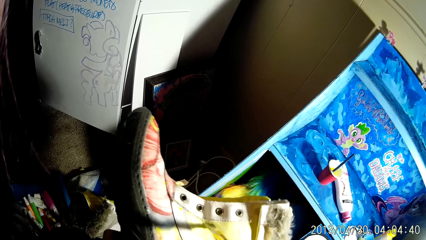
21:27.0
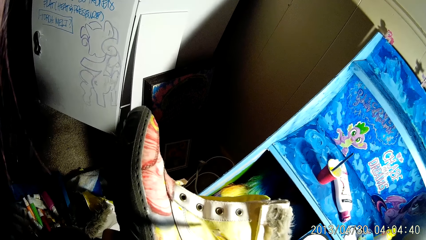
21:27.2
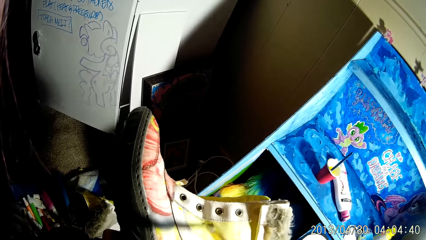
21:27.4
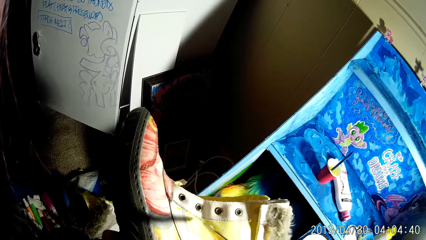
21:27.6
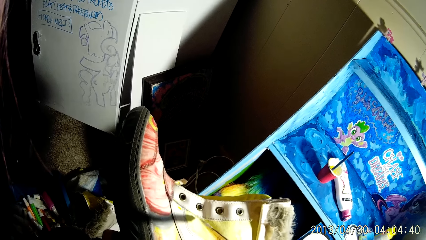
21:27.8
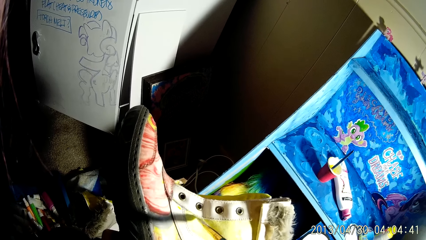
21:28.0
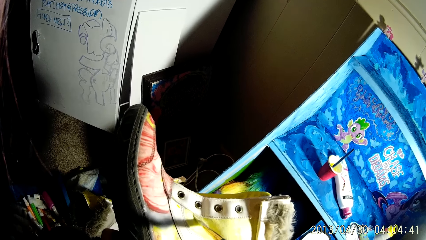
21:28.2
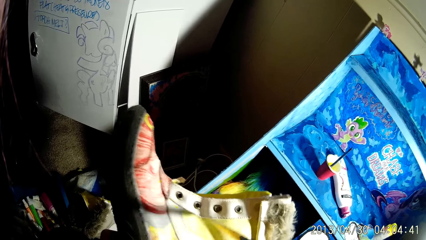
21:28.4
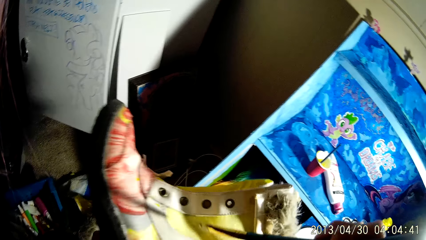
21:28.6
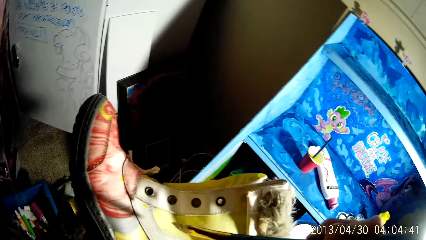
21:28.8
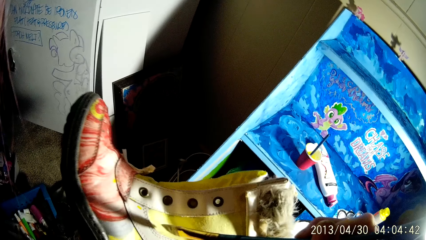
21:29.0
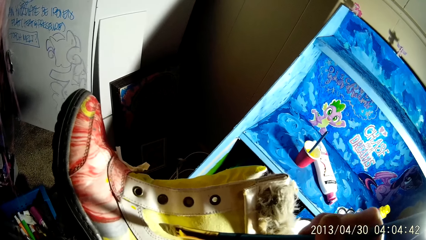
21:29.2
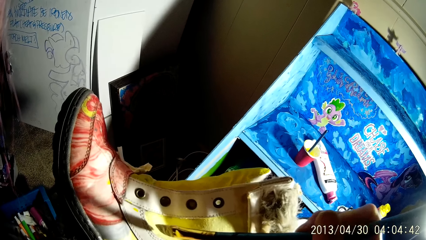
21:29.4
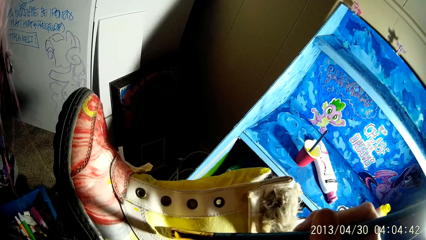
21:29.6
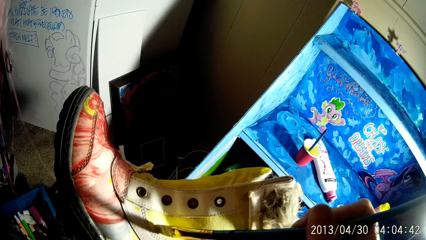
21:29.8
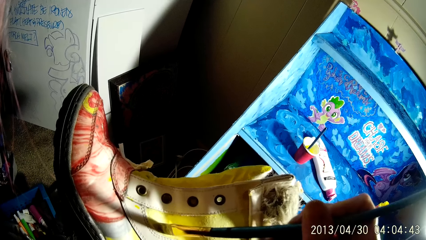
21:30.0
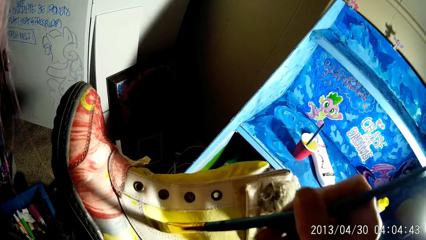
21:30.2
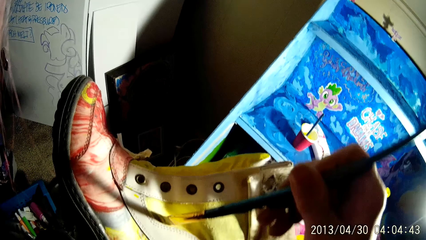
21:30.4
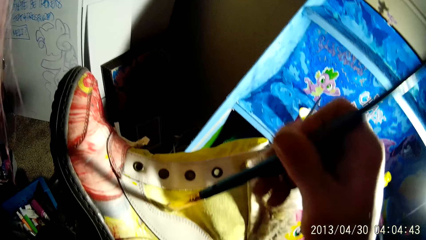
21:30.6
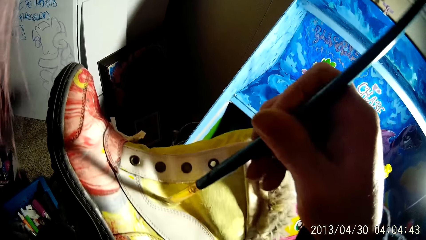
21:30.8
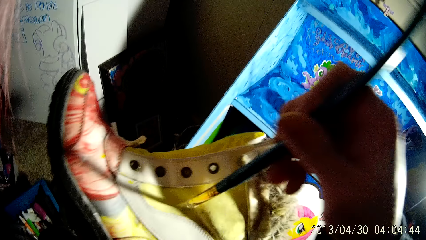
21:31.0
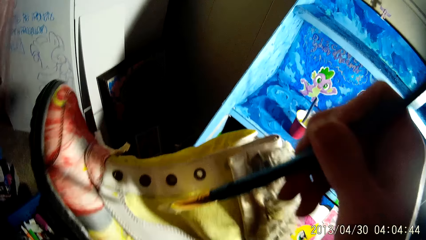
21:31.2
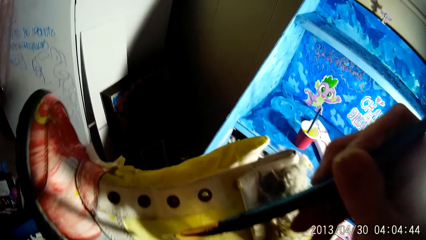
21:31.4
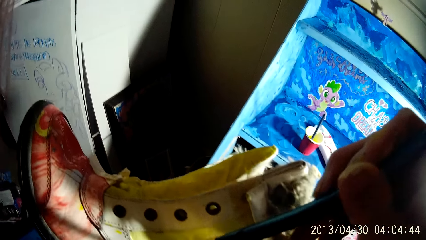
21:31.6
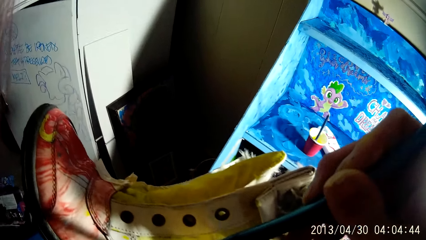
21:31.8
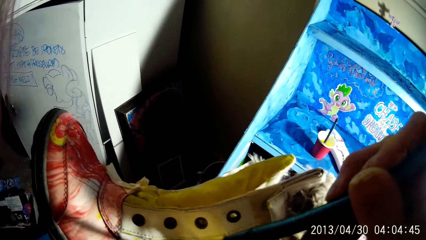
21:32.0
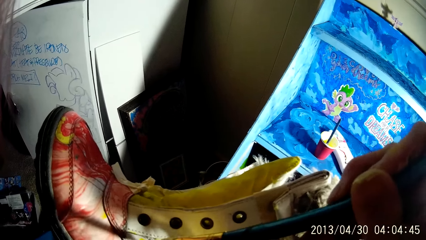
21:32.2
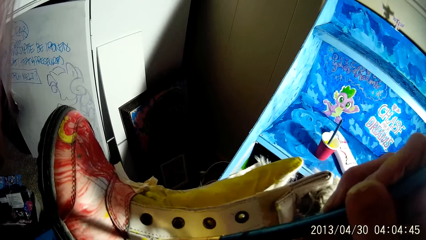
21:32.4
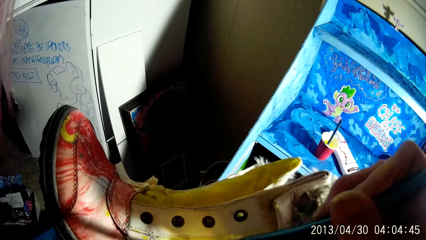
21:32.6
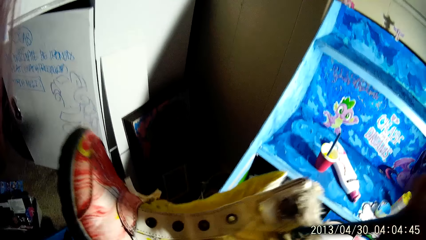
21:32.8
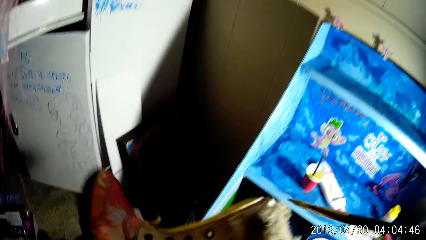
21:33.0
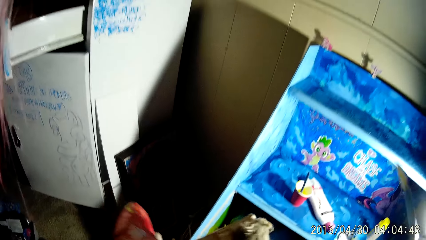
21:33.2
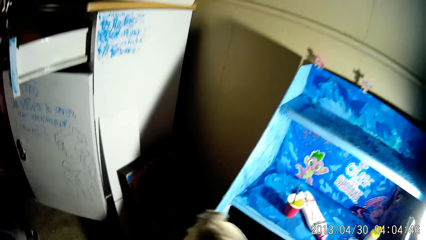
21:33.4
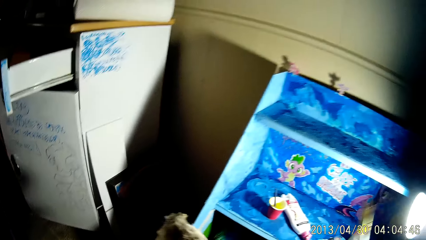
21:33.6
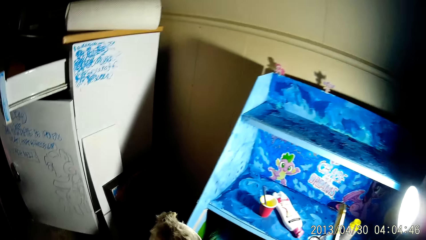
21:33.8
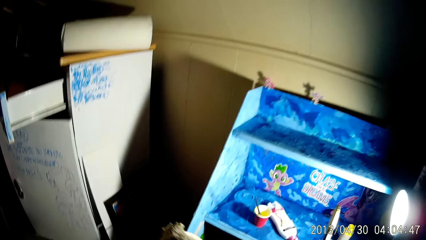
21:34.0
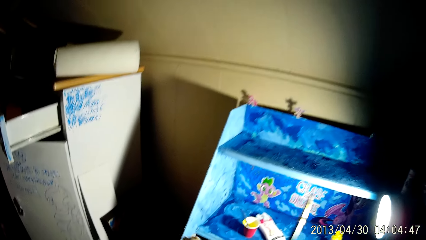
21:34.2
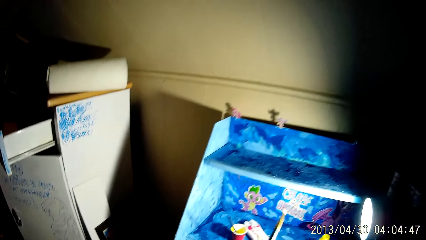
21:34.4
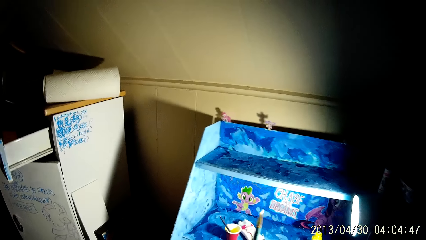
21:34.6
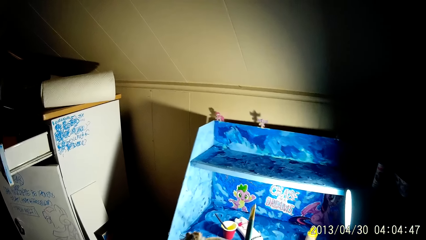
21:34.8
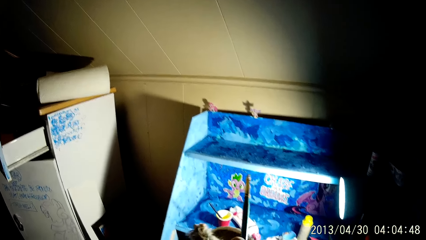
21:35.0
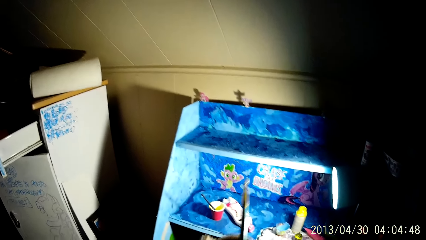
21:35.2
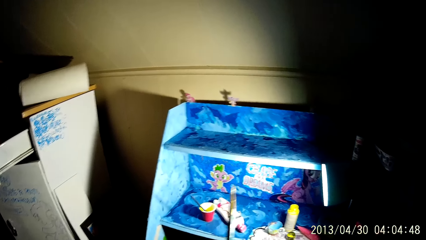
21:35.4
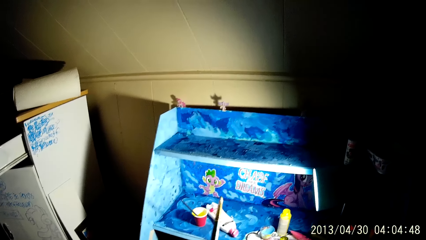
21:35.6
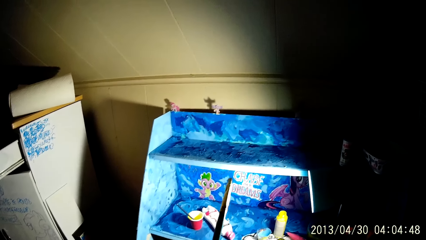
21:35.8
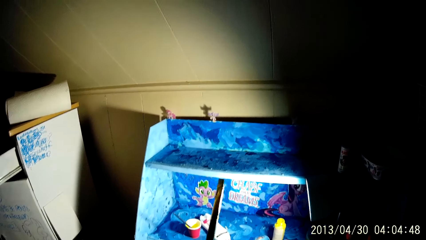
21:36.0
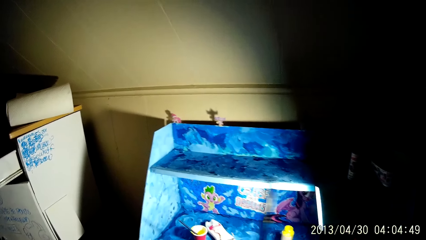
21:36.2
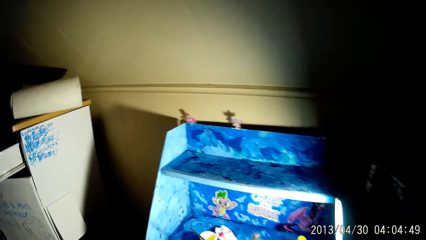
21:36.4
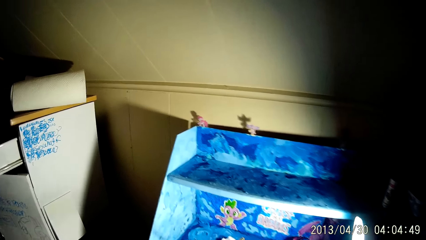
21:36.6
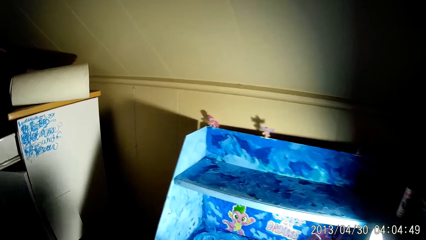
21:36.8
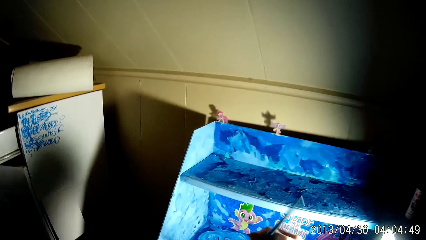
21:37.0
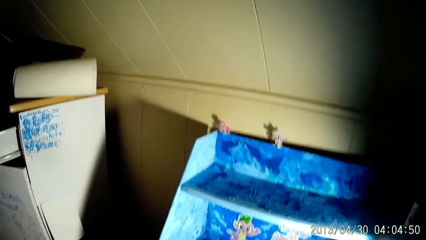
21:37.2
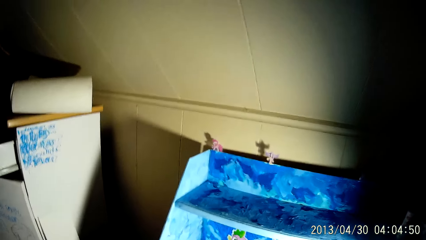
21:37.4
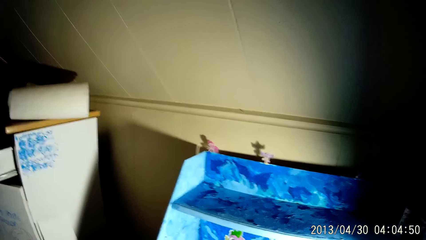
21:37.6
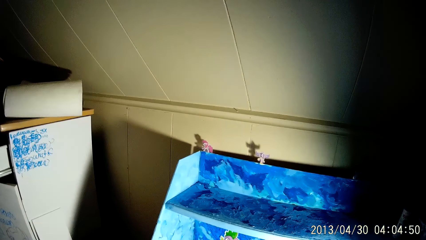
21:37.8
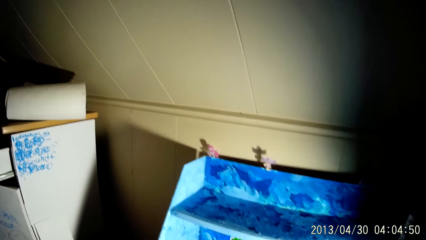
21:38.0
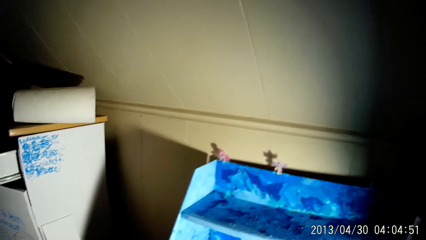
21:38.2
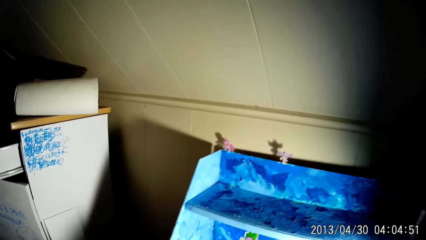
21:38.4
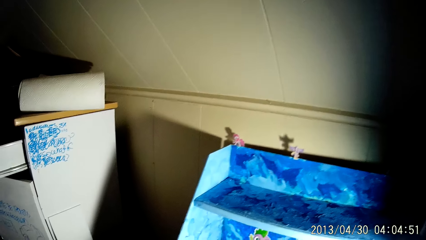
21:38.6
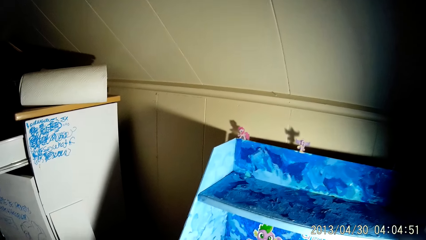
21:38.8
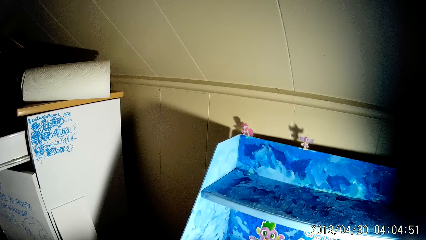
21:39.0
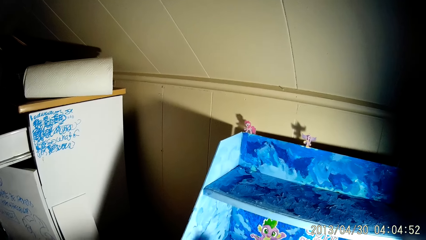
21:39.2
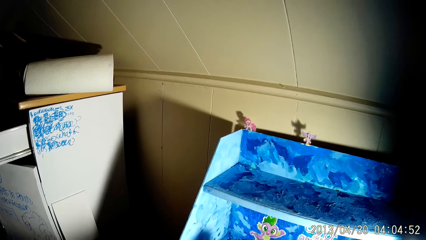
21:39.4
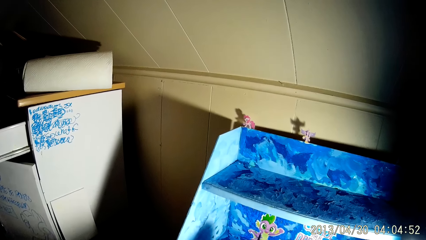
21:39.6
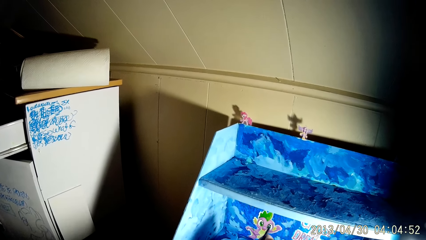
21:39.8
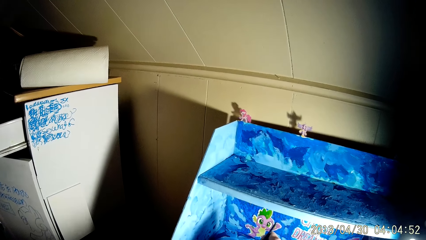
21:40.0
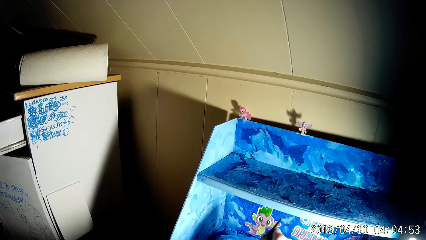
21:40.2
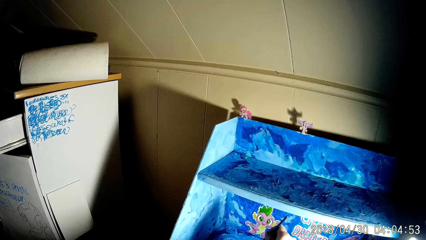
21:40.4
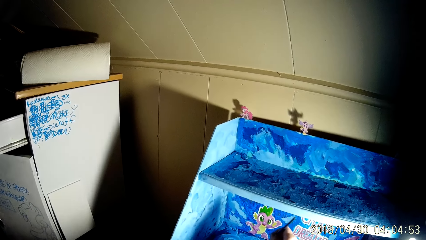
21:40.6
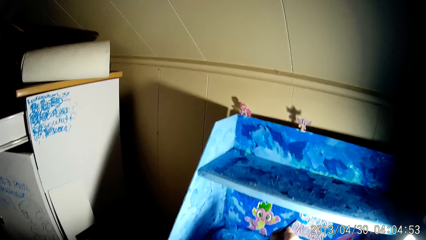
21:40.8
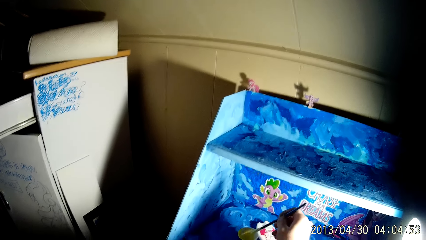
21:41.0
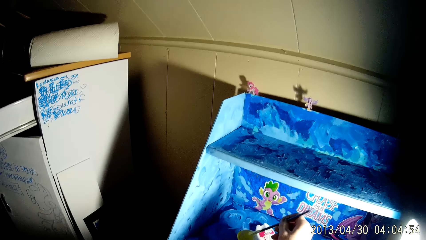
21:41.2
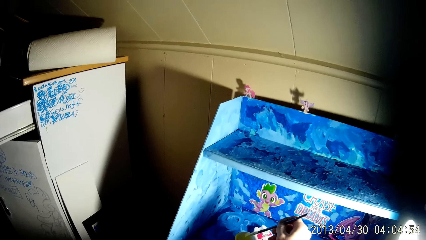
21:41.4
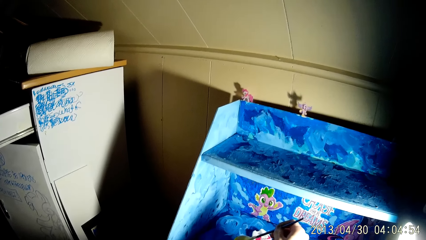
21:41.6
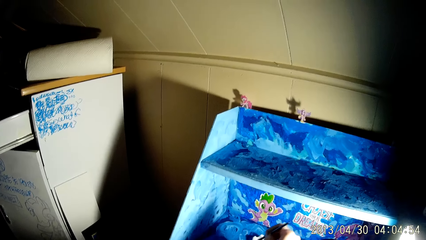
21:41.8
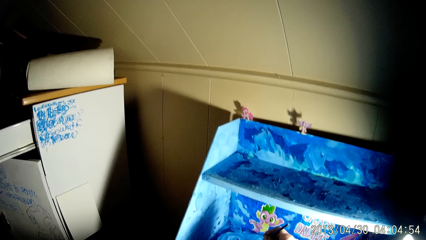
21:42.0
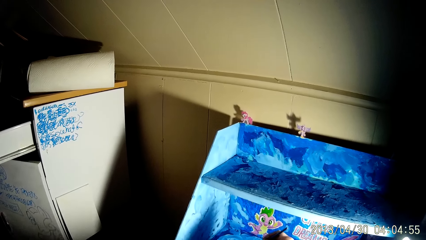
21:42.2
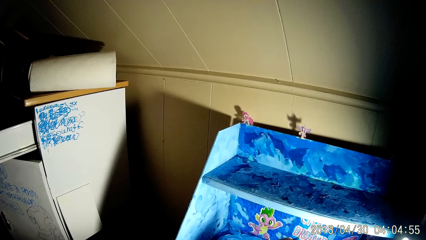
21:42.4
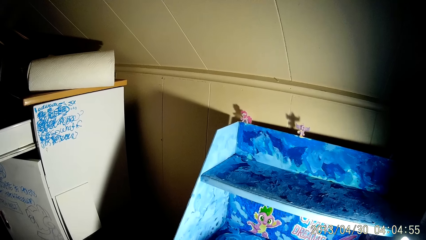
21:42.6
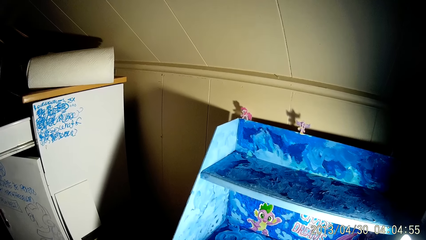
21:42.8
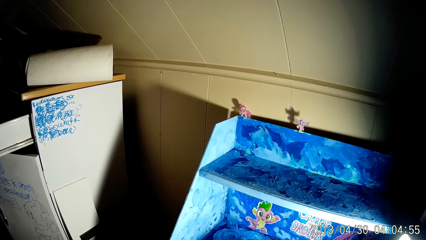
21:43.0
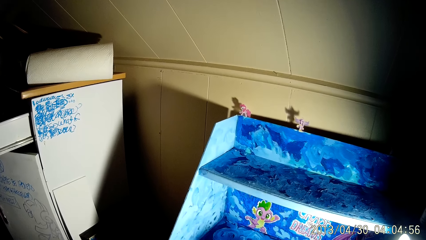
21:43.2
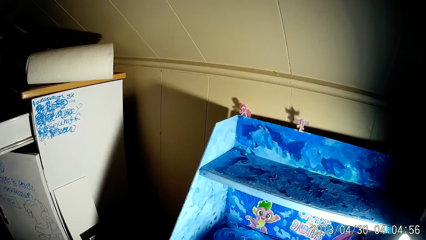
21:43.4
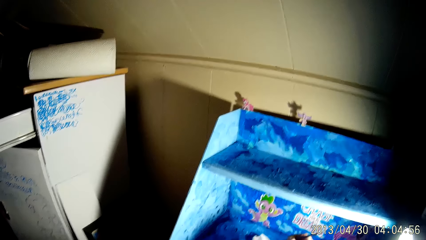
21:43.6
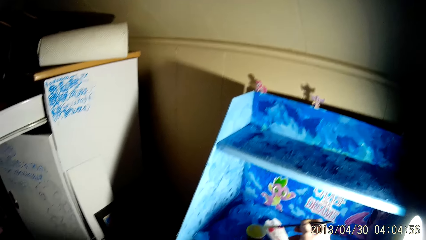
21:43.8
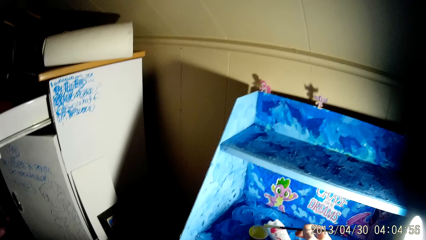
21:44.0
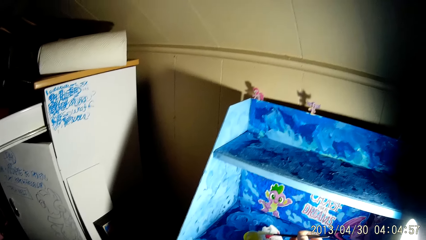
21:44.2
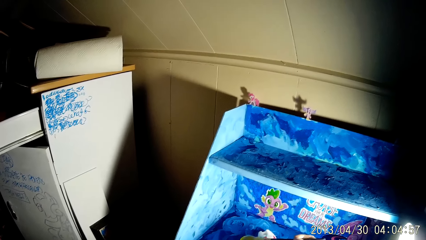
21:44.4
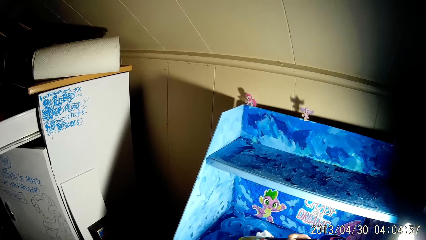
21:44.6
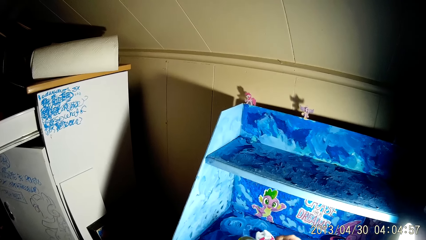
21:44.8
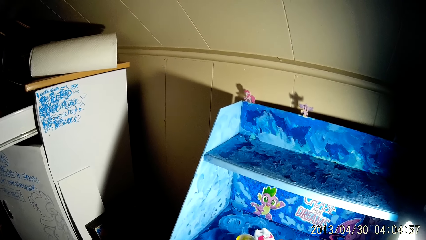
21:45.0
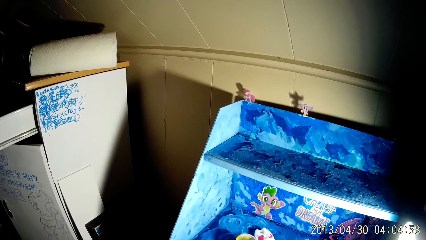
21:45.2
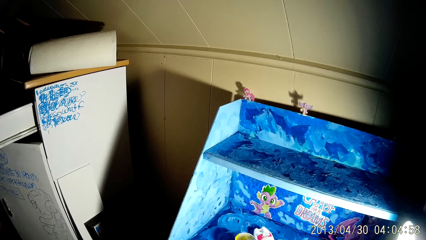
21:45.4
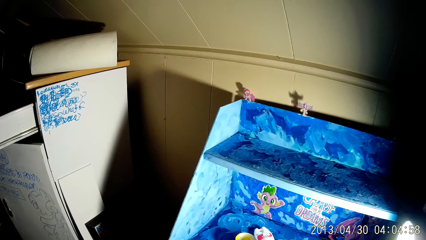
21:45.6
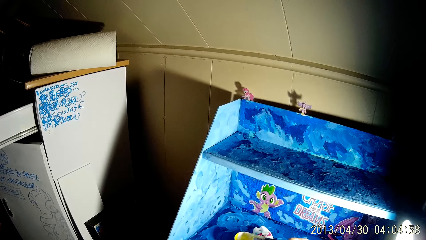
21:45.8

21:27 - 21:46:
The camera wearer holds up the brush in his right hand. He dips the brush into a cup of paint on the shelf with his right hand.
